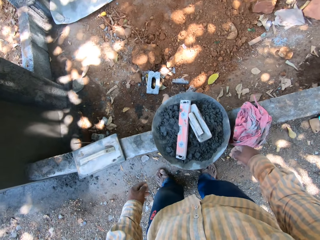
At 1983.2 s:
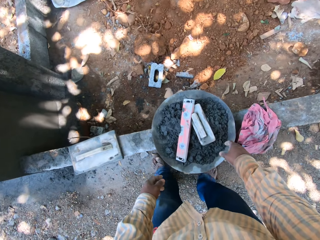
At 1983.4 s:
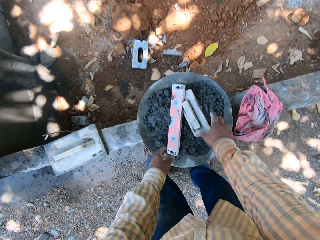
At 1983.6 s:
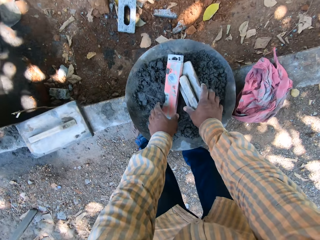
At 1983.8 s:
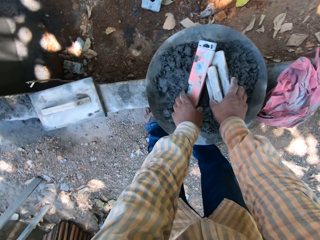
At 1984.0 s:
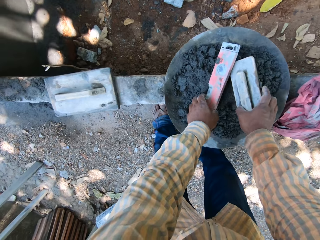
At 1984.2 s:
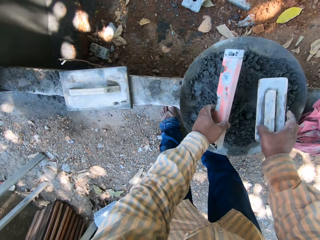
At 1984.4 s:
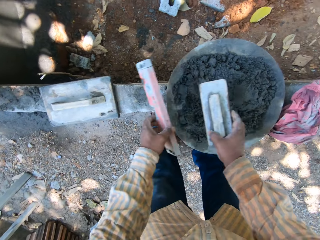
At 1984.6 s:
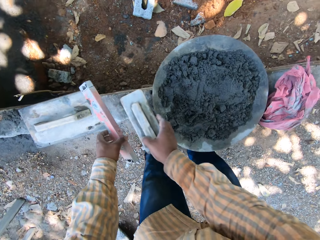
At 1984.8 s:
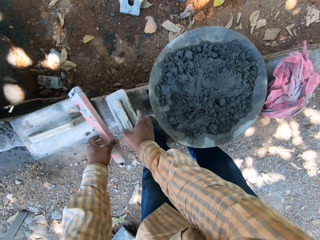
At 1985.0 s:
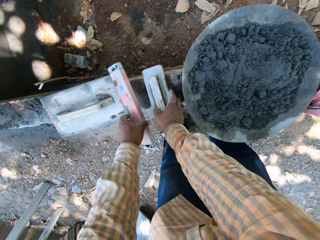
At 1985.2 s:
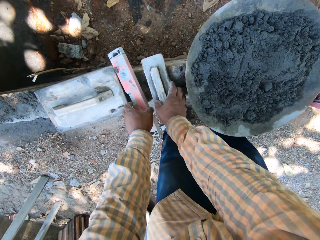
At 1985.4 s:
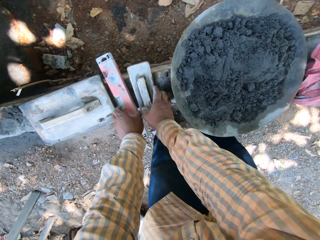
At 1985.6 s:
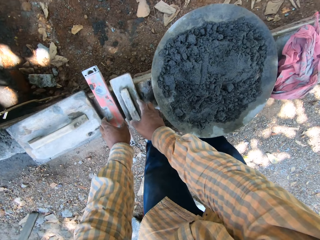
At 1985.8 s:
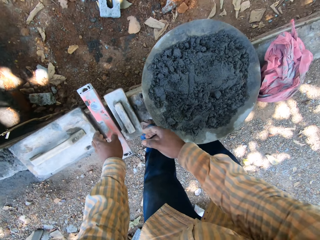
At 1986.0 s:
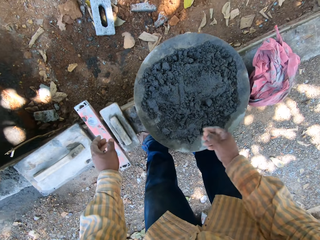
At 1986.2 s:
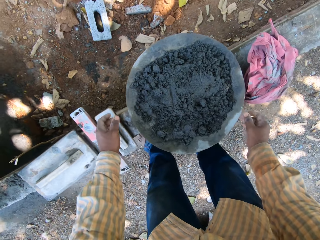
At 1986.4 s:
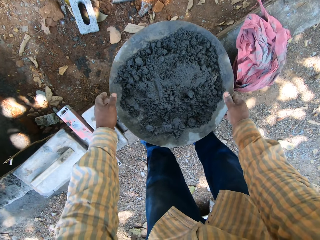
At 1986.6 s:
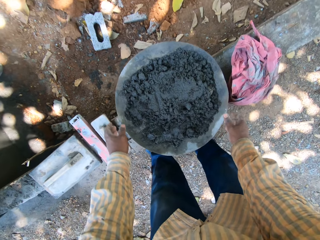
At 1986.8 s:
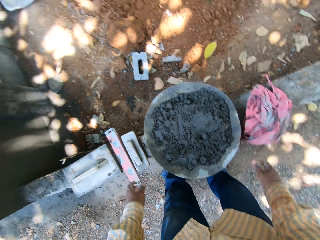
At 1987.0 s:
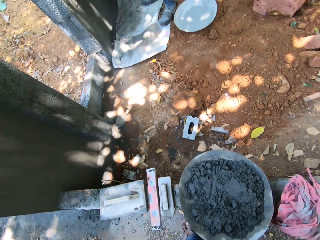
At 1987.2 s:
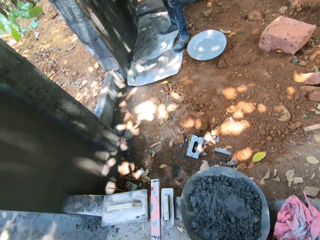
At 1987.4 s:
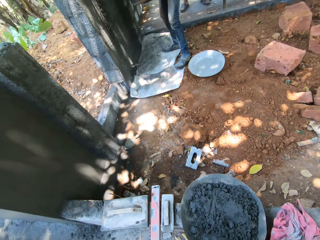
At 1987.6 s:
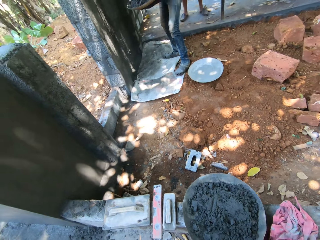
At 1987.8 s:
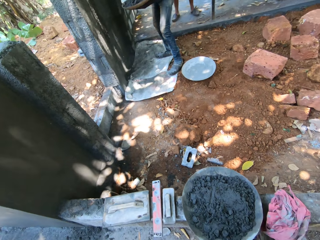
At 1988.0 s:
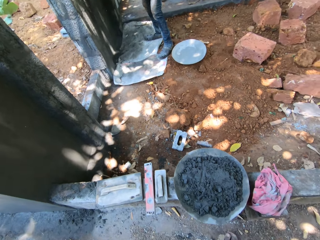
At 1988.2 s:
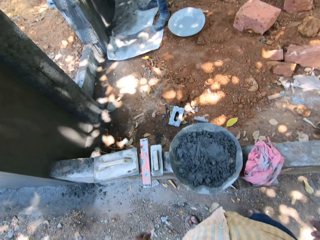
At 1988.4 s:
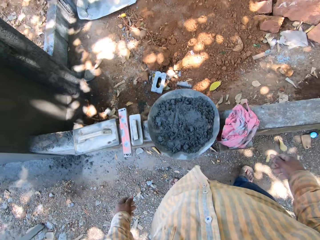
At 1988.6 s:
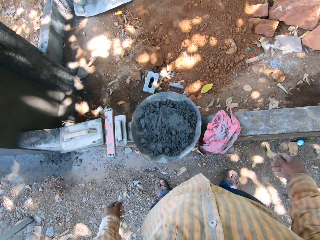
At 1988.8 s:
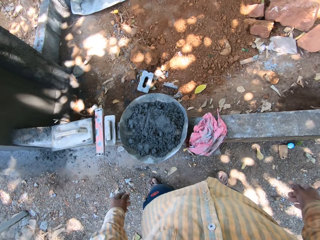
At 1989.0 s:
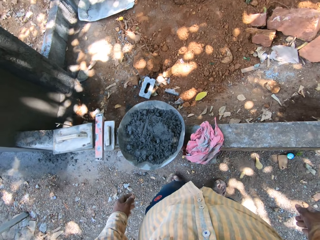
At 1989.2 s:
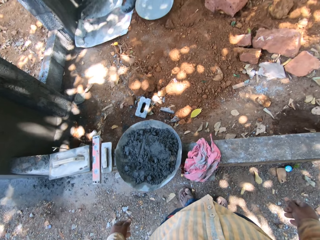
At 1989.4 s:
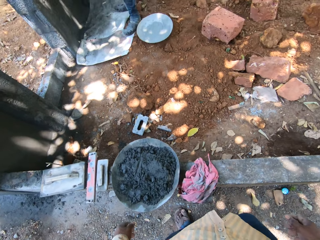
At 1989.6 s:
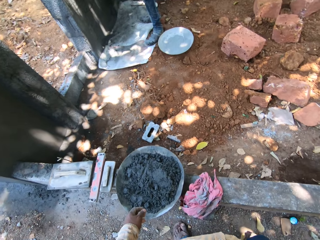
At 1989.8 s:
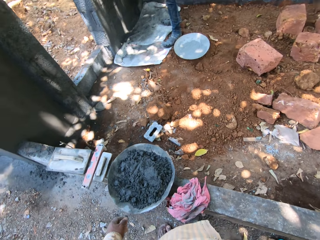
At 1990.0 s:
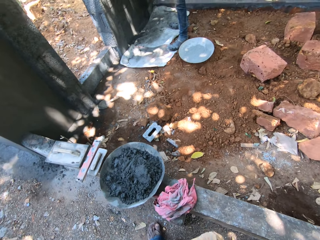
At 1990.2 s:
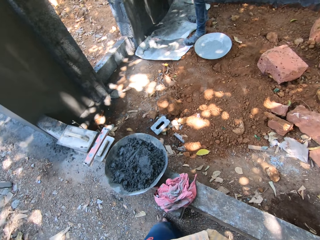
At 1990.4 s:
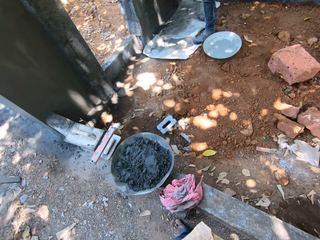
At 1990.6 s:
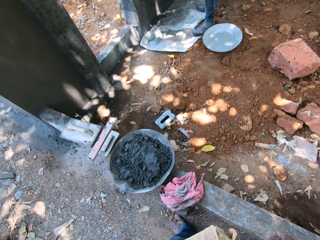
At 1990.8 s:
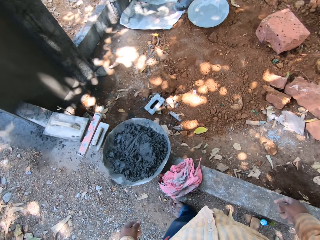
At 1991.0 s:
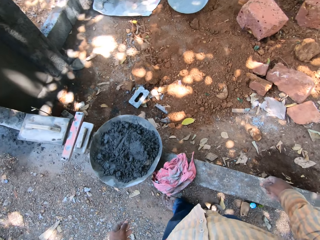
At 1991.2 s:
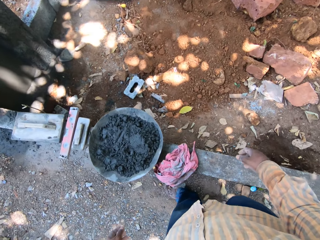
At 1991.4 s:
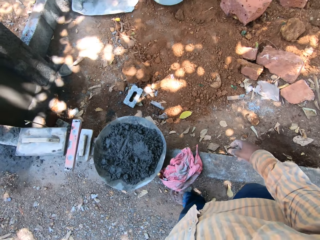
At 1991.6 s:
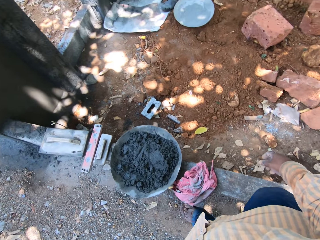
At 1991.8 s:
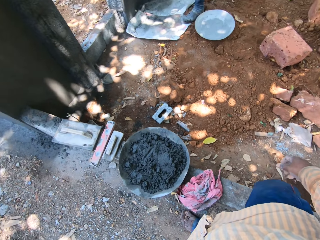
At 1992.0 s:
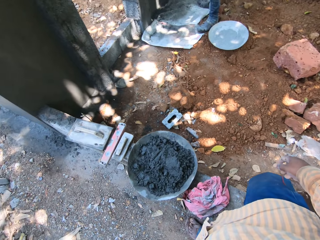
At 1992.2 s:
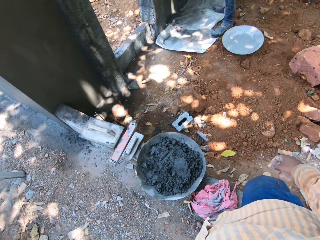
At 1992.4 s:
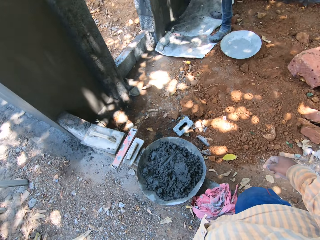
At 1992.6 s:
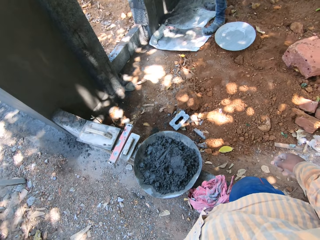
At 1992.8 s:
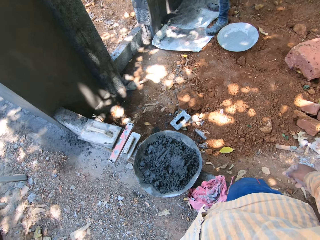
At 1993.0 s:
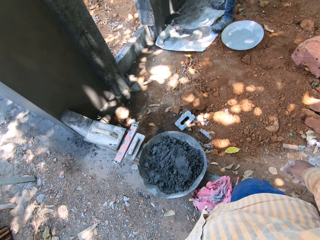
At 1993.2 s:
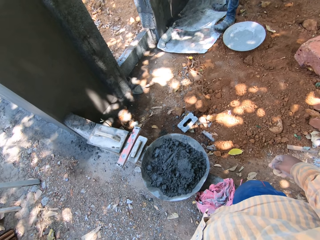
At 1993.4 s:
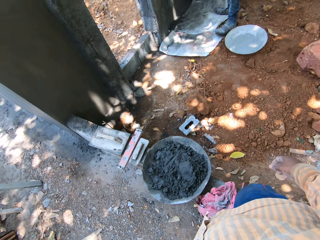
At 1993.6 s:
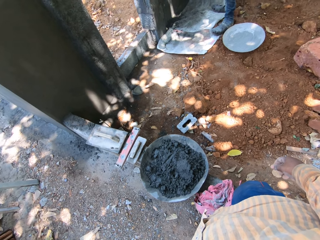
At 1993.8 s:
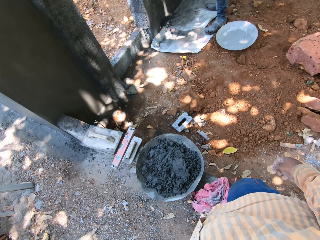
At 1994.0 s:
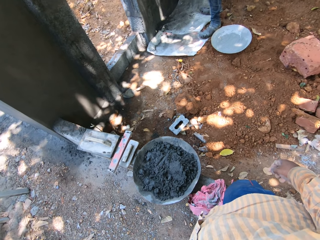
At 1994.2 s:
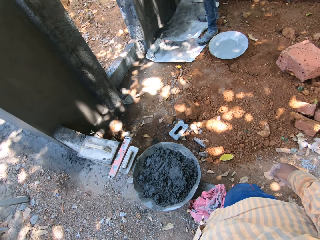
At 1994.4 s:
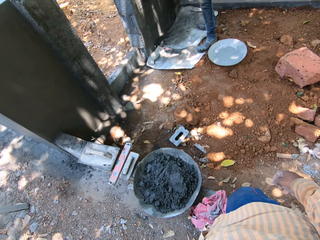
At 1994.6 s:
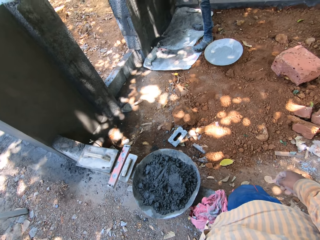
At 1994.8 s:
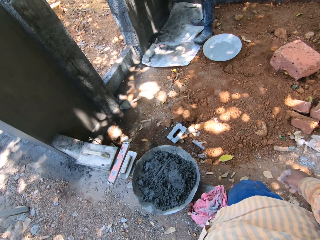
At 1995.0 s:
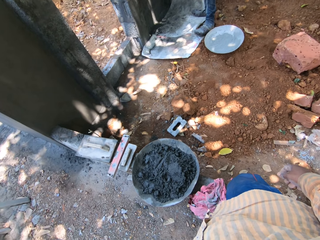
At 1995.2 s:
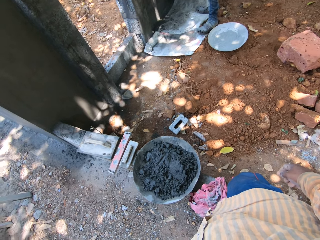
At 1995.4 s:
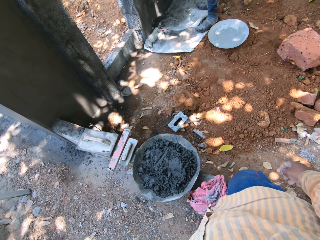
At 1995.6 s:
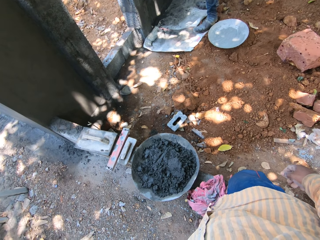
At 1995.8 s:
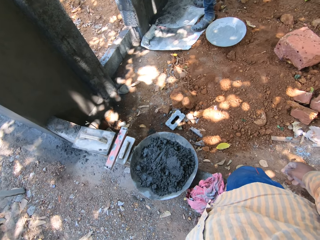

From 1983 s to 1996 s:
The camera wearer picks up a wooden float from the head pan on the block fence with his right hand. He picks up a spirit level from the head pan on the block fence with his left hand. He places the wooden float in his right hand on the block fence. He places the spirit level in his left hand on the block fence. He touches a container of cement. He looks around. He places his right leg on the block fence. He looks around.

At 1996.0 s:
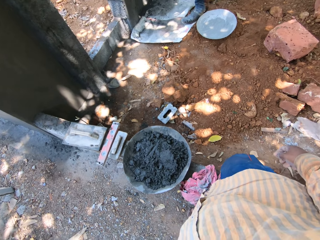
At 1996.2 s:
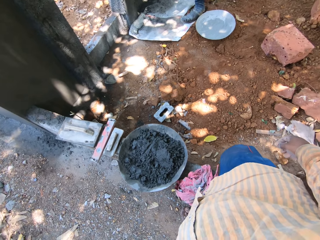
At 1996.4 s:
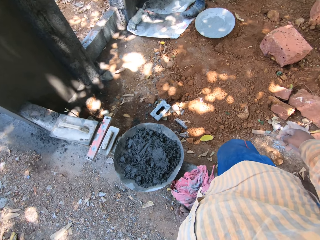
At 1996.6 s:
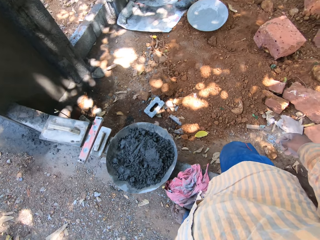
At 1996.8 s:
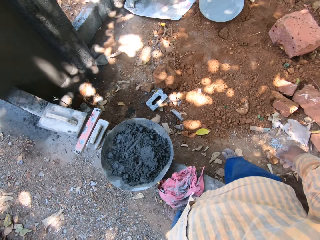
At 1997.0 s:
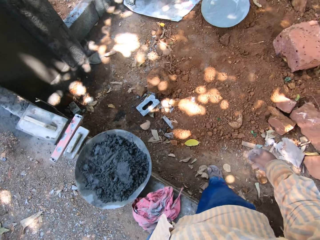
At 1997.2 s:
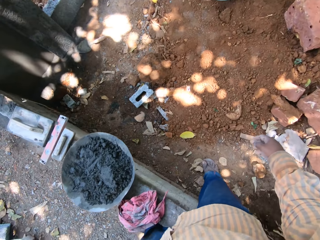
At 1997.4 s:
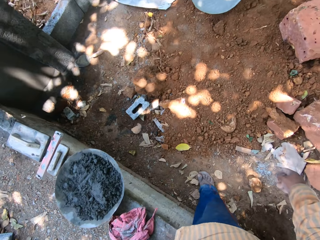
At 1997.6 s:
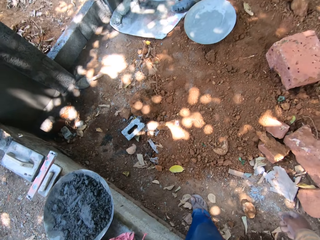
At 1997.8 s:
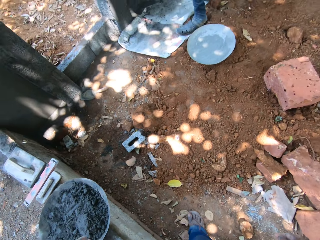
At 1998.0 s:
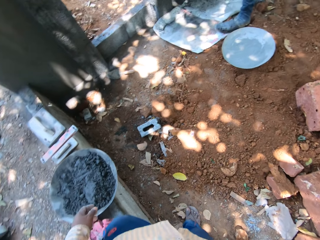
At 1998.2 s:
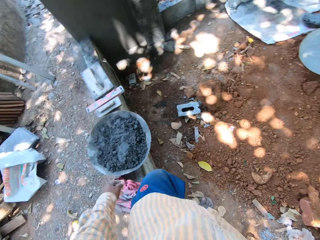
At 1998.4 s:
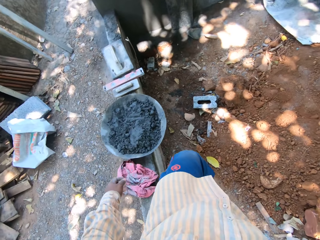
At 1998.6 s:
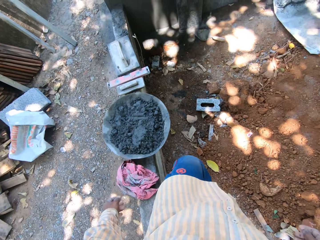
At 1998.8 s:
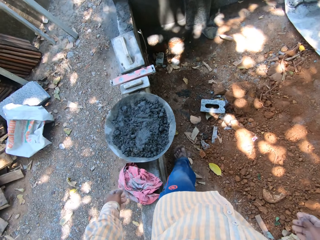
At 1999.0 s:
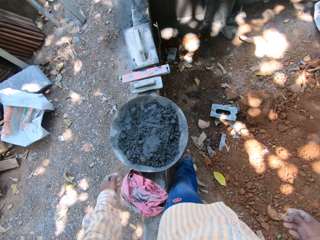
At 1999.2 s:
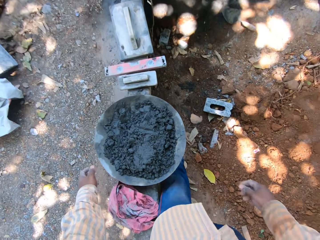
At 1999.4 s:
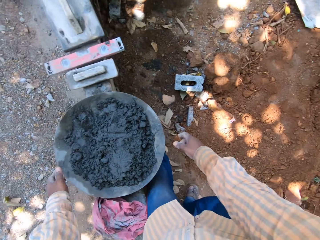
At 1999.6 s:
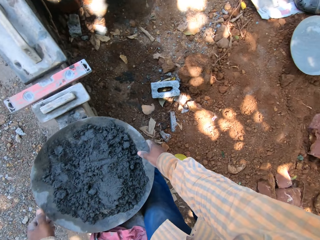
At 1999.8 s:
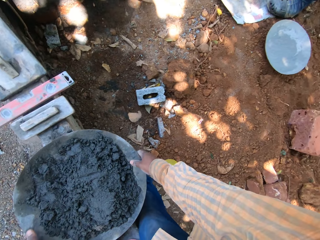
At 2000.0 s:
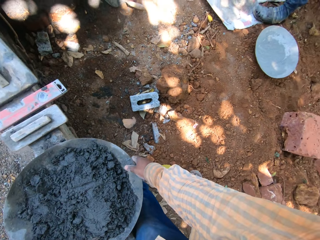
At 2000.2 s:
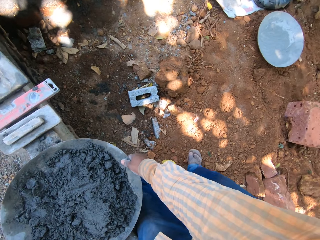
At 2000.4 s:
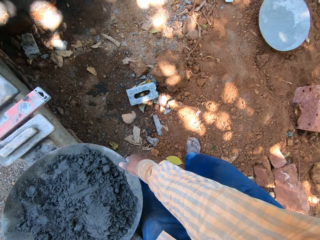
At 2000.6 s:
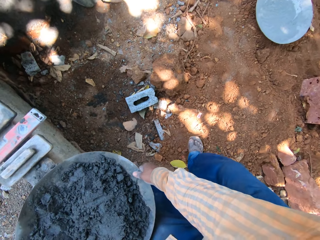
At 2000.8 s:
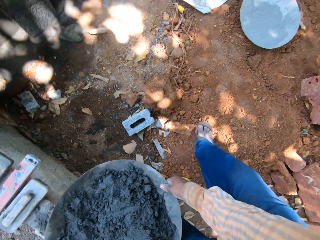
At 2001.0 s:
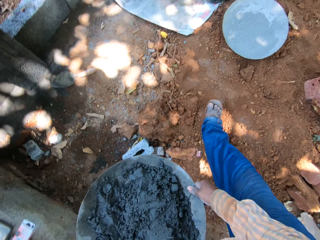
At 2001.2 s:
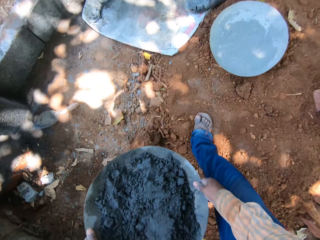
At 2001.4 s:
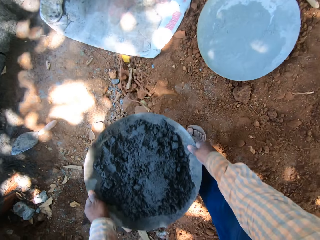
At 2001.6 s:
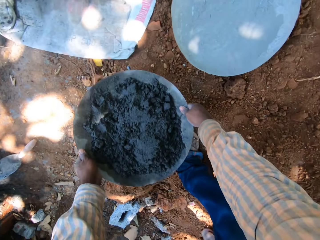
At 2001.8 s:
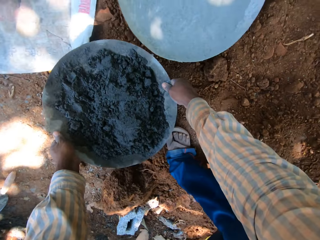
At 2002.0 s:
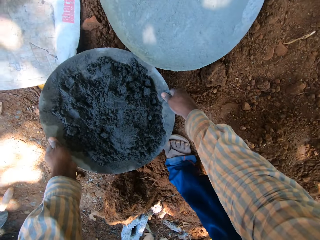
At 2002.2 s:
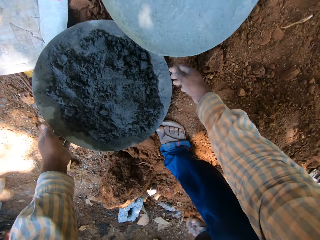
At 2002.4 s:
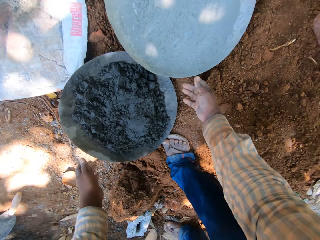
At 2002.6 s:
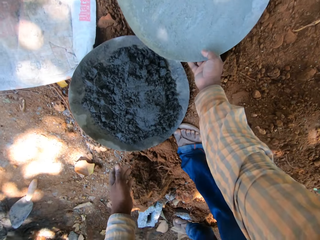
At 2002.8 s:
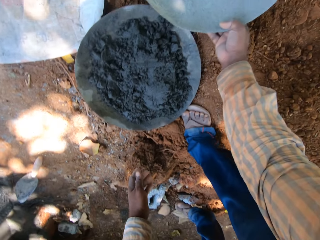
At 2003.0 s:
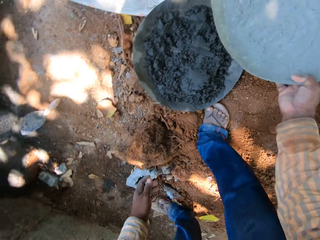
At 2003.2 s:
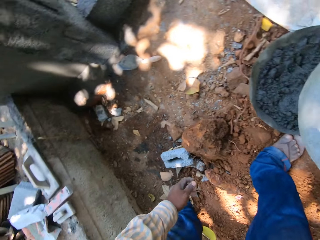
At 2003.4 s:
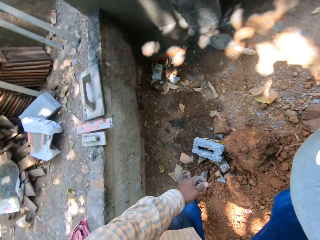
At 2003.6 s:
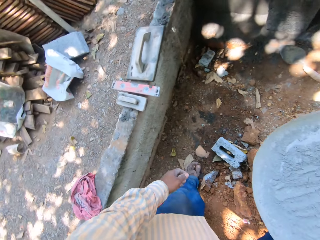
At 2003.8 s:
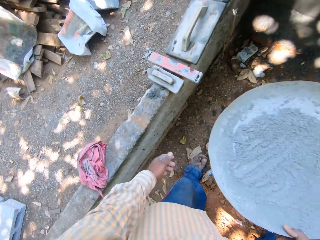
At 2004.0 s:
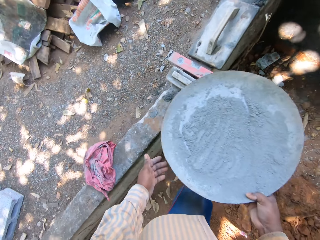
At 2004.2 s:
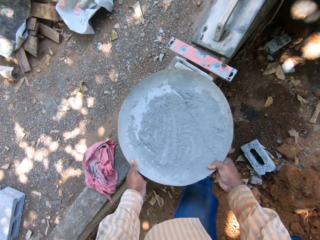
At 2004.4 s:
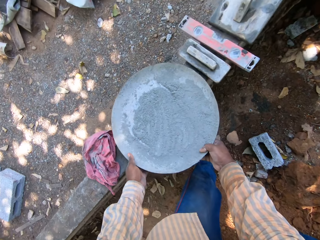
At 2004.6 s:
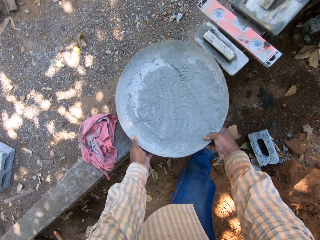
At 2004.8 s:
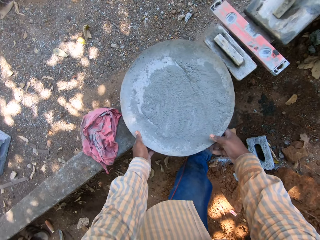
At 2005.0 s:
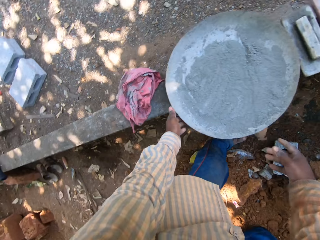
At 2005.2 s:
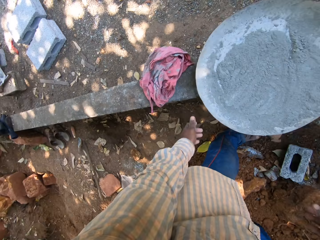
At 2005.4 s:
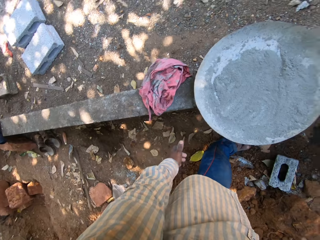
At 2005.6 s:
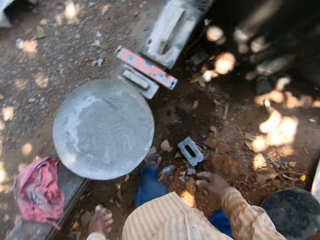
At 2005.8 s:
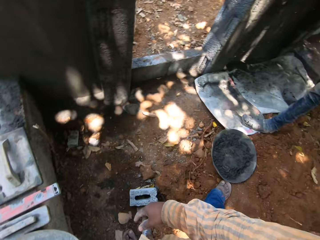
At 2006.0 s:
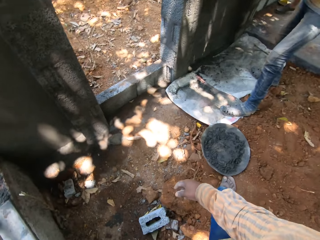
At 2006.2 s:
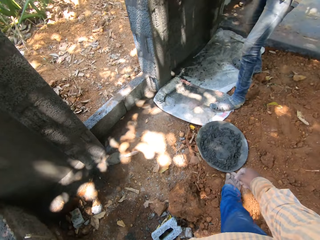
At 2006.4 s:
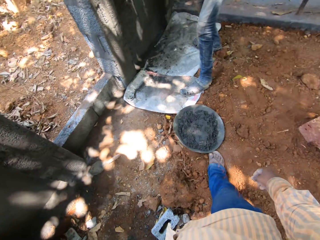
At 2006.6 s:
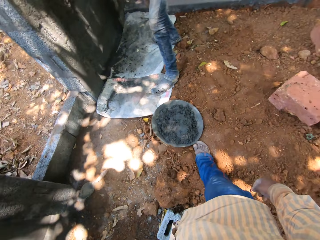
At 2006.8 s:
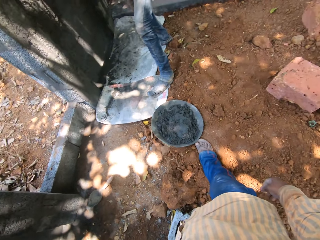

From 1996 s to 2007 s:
The camera wearer crosses the block fence. He carries the head pan from the block fence with both hands. He places the head pan on the ground with both hands. He carries a pan from the ground with his right hand. He holds the pan with both hands, and places the pan on the block fence with both hands. He looks around.
